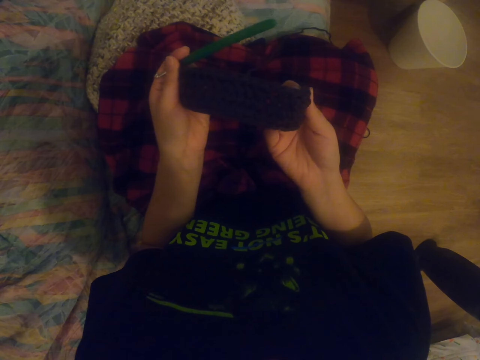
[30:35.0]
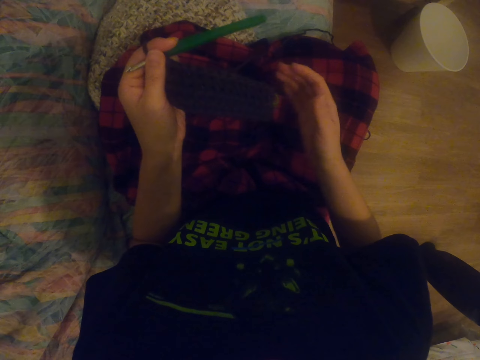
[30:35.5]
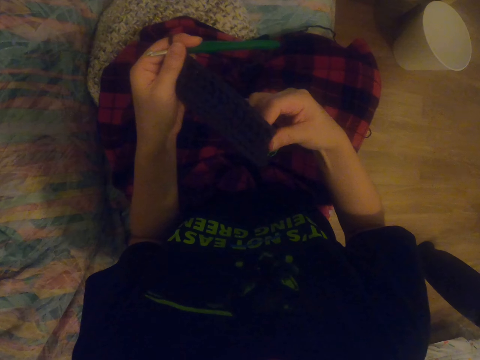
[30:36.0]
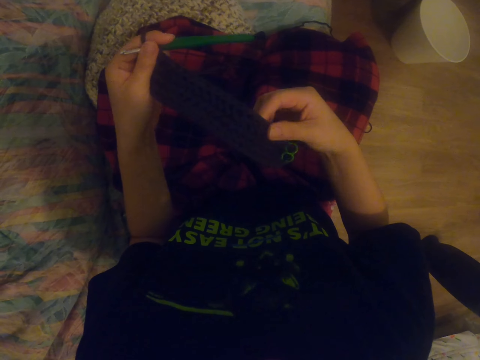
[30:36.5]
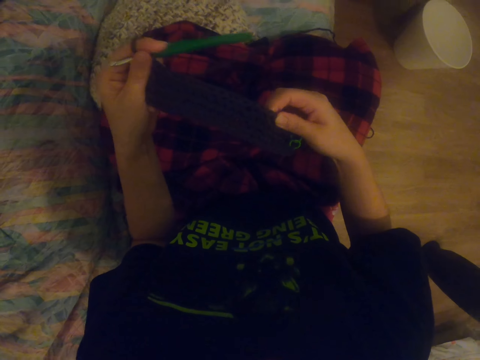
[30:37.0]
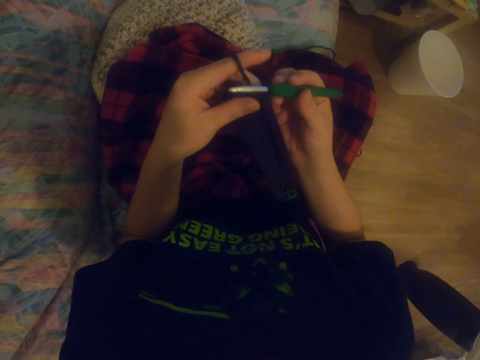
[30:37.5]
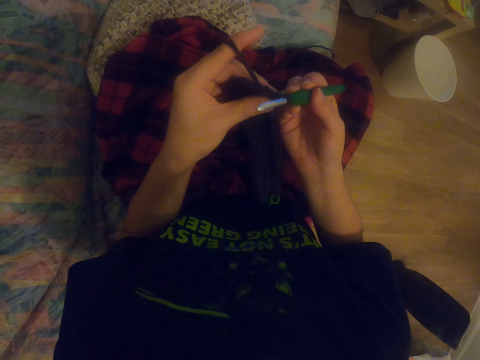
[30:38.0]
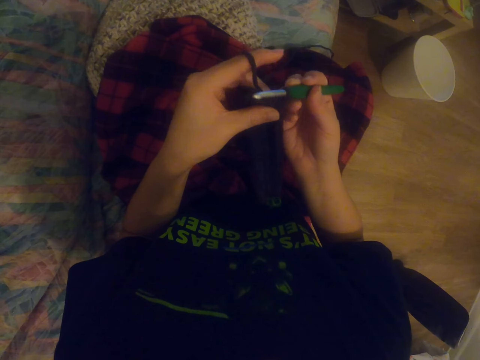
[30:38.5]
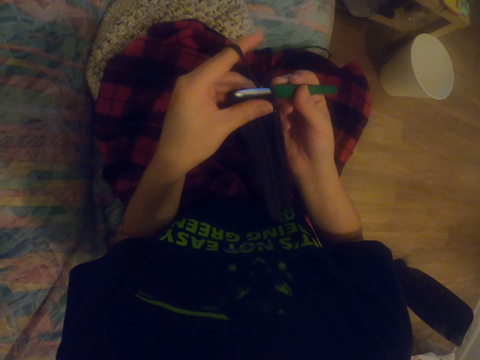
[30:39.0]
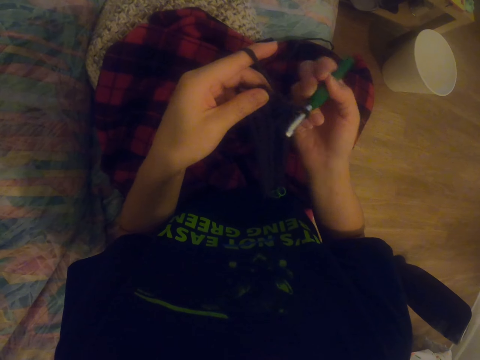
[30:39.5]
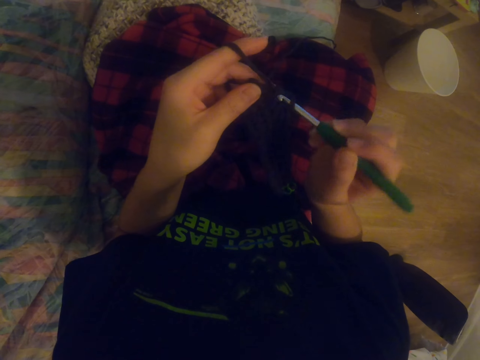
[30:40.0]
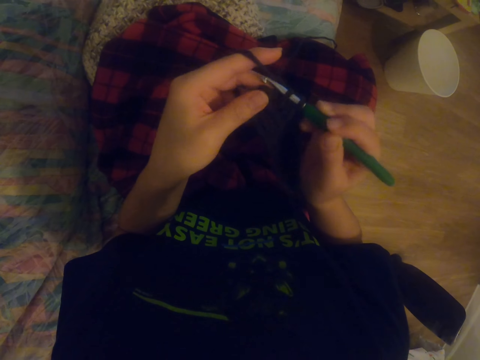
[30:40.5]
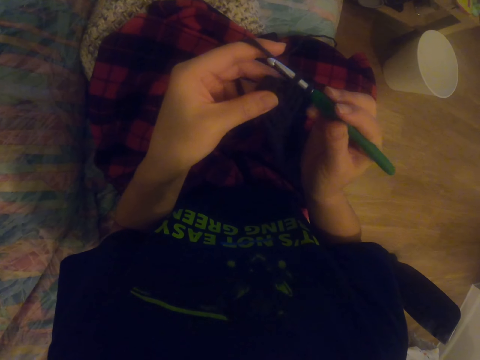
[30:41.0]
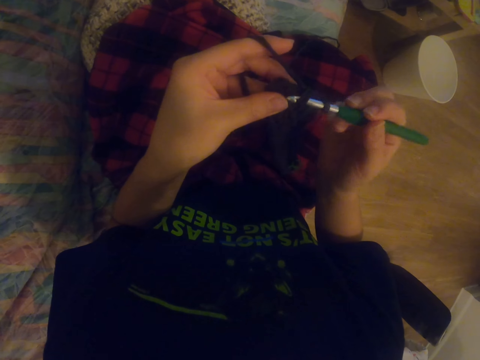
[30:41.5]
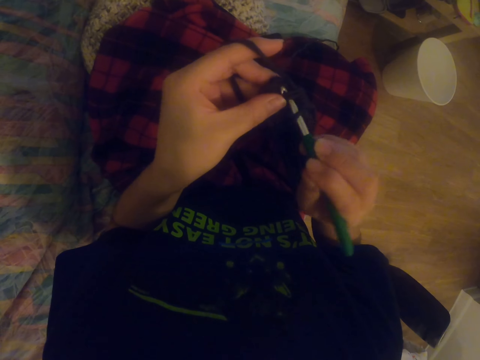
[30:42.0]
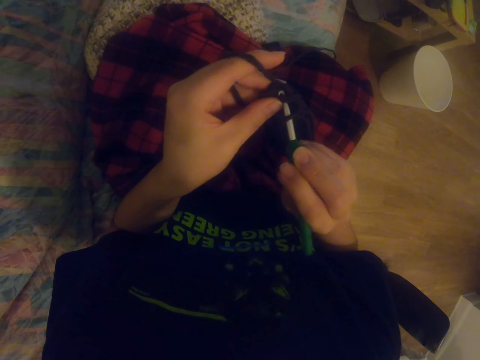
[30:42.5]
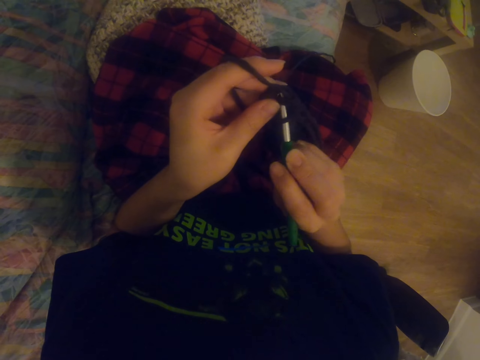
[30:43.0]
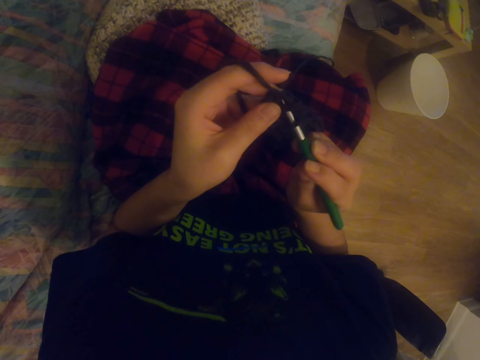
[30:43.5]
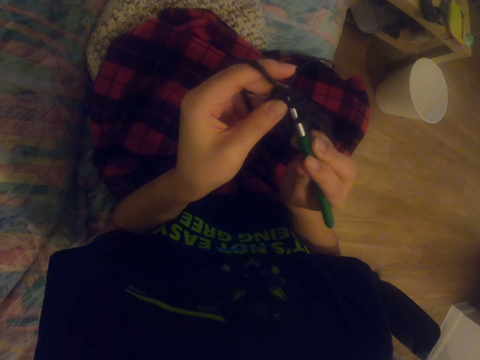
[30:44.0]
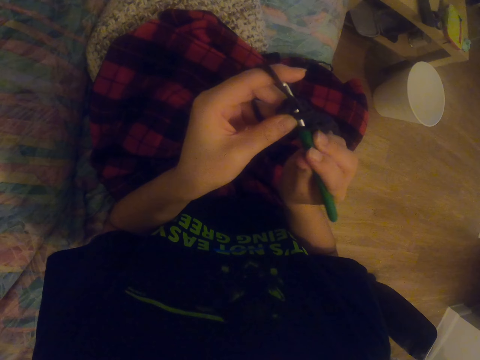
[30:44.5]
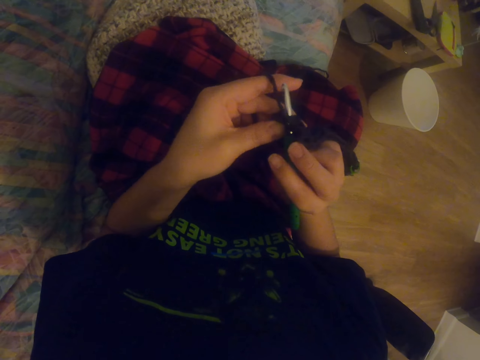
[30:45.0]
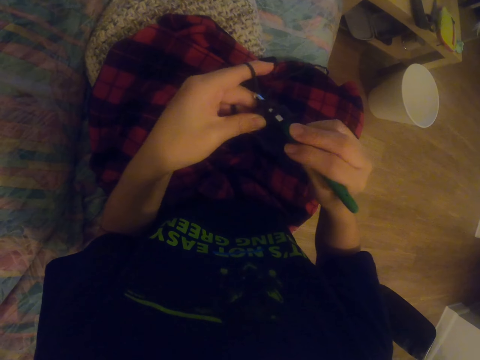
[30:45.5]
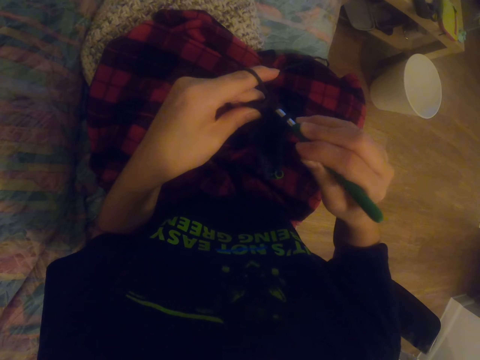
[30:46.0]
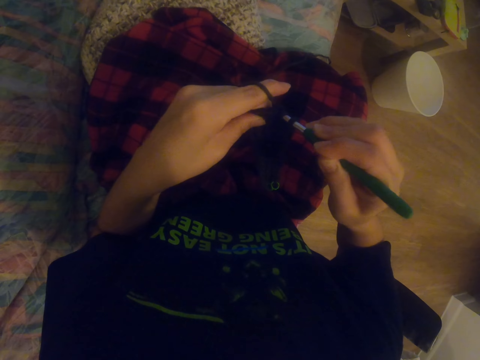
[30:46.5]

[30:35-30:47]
The camera wearer straightens the sock. They hold a knitting needle or crochet hook. They knit the sock with the knitting needle.

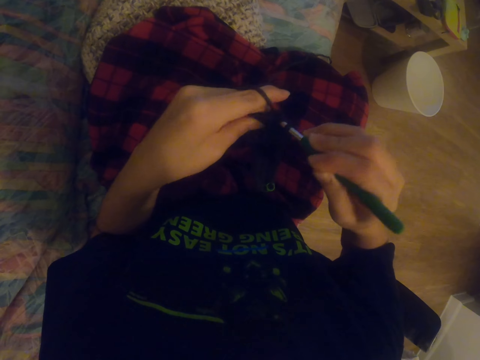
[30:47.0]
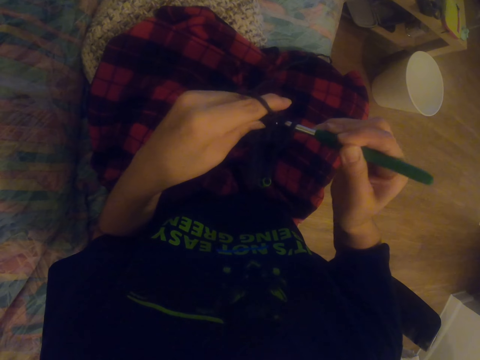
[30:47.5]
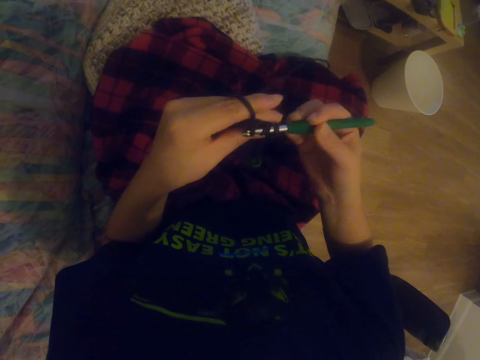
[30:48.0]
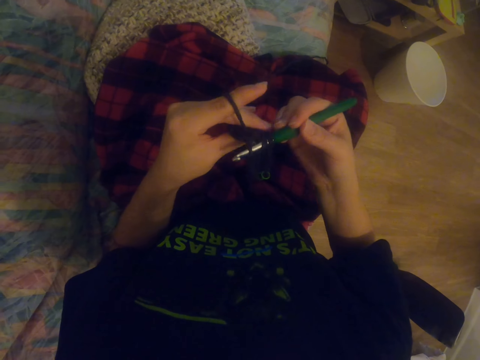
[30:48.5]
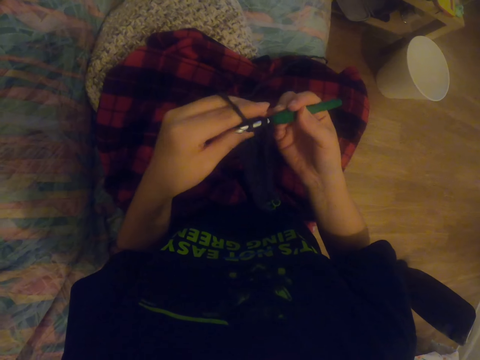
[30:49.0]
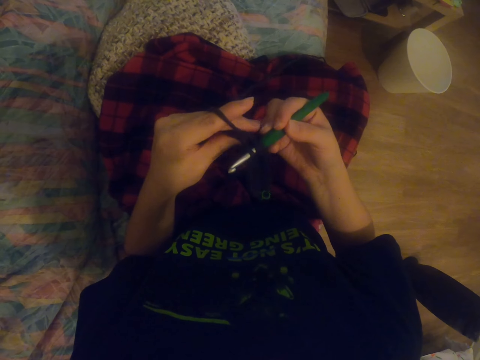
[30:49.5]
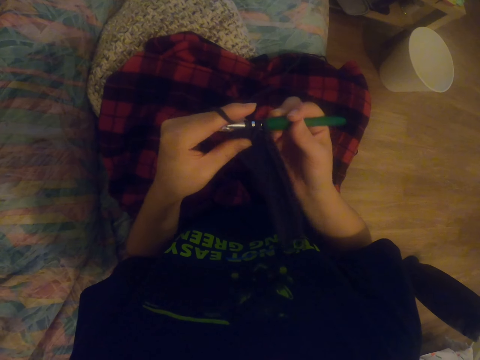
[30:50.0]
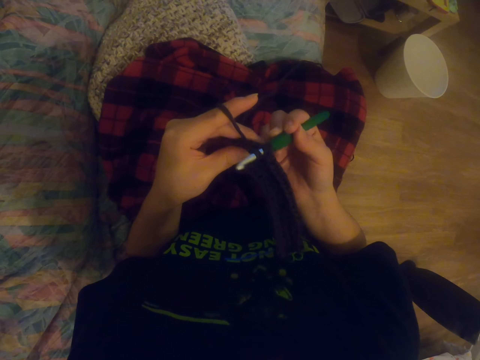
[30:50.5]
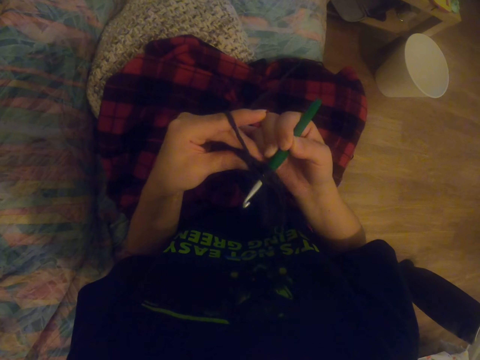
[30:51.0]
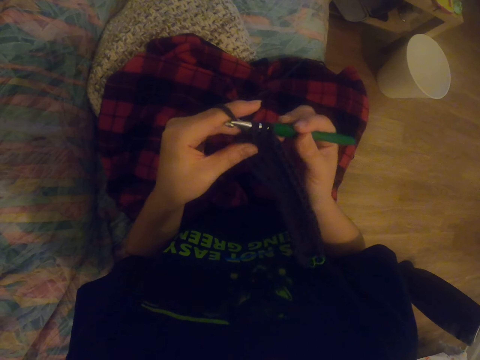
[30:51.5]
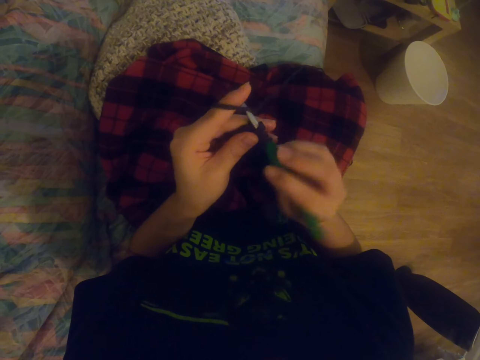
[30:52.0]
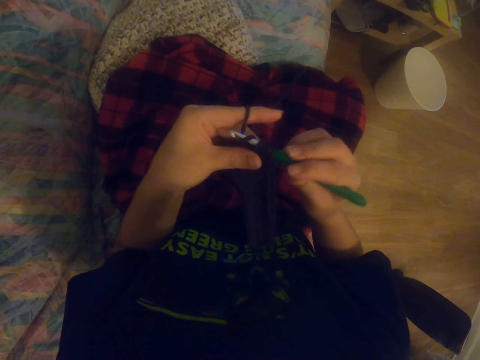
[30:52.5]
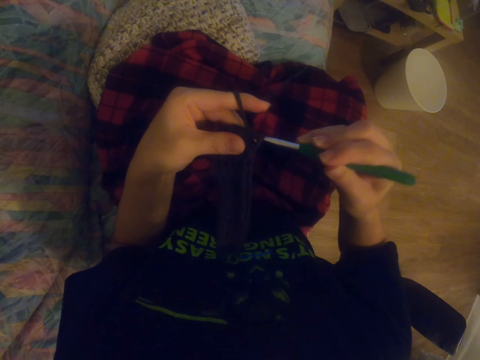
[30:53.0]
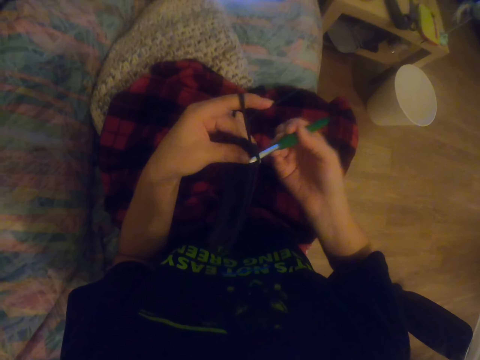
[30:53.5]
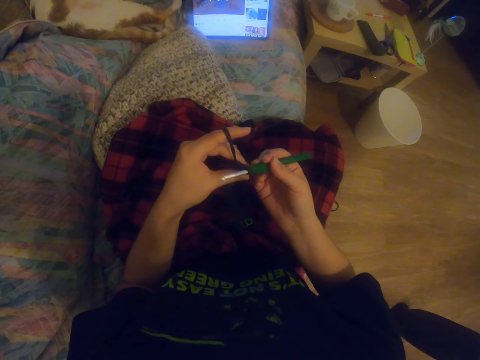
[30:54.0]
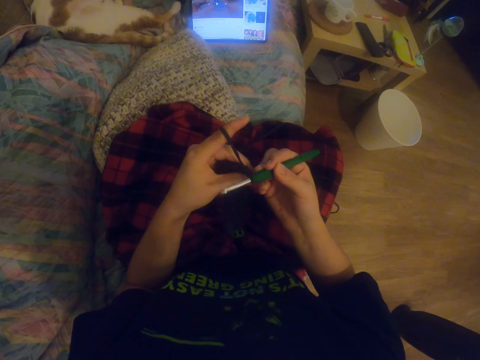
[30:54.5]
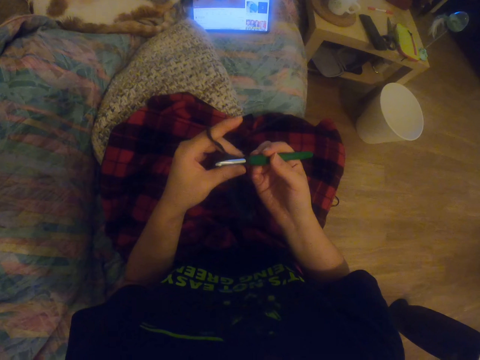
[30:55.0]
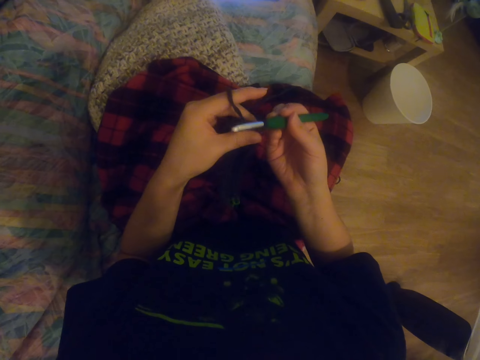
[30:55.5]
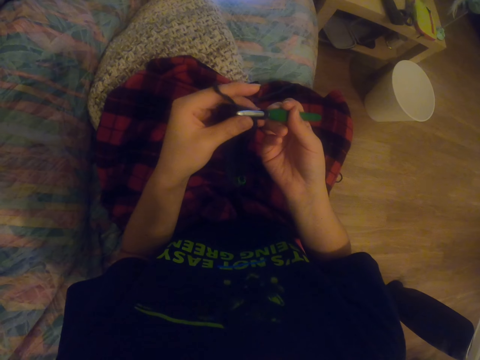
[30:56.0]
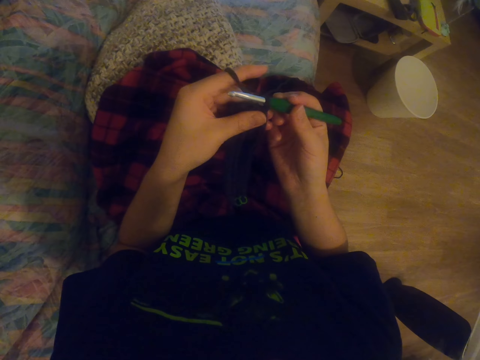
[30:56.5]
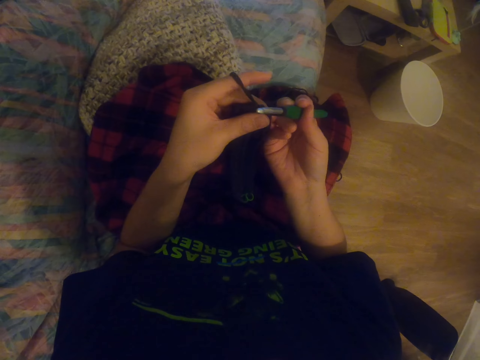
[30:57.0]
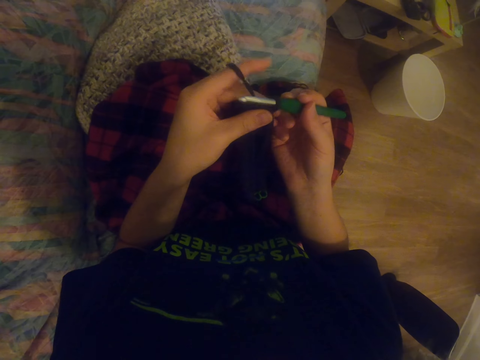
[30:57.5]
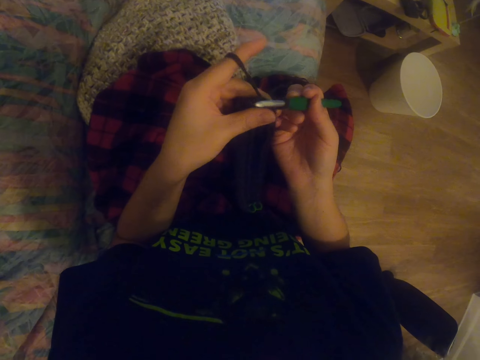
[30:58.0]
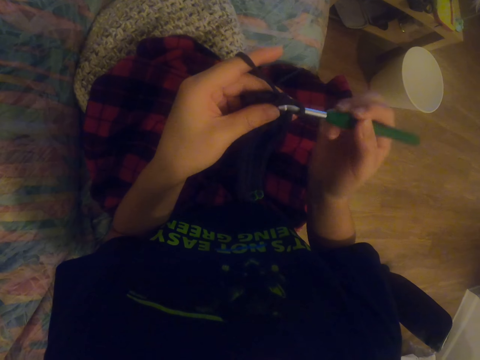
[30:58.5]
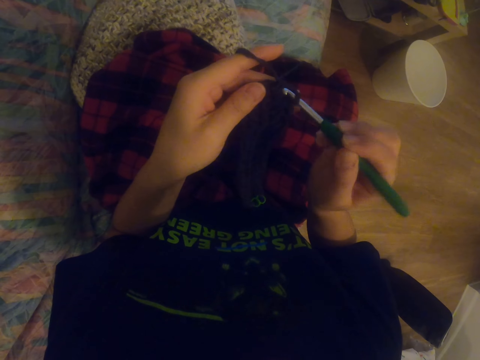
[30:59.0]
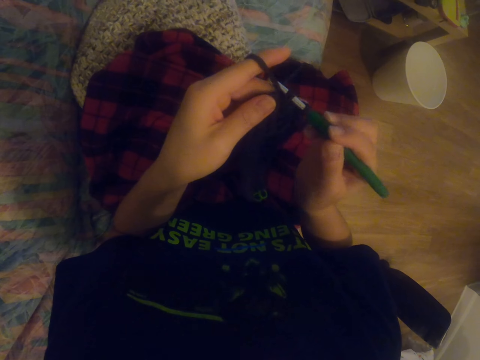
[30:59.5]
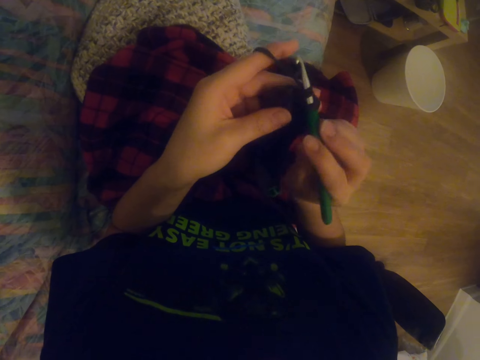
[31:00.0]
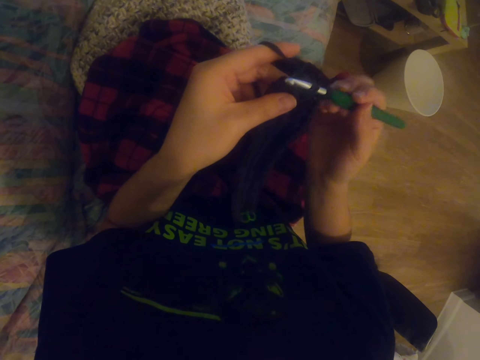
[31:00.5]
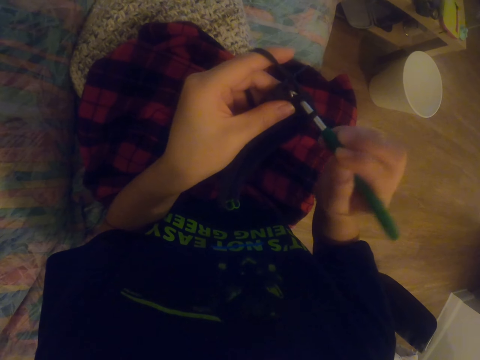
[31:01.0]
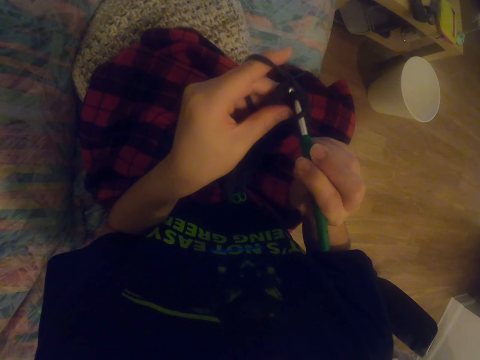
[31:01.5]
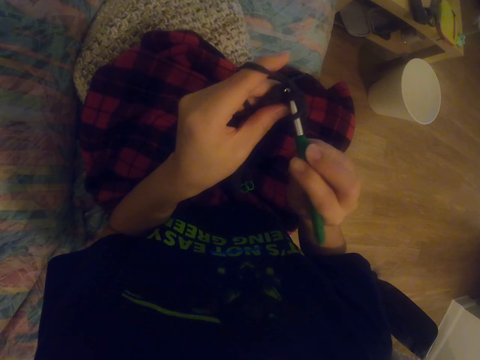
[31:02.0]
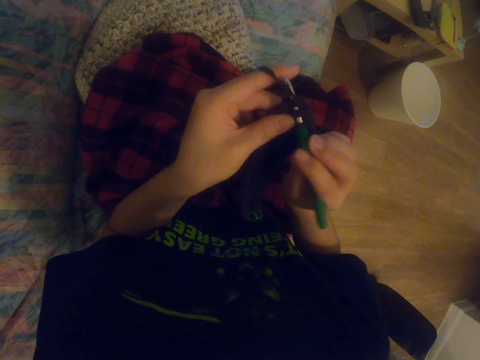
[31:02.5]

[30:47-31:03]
The camera wearer knits a sock with the knitting needle. They knit the sock with the knitting needle again. They stare at the tablet. They knit the sock with the knitting needle. They knit the sock with the knitting needle again.
